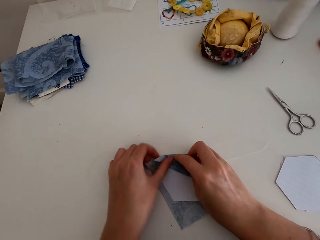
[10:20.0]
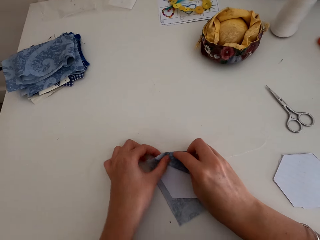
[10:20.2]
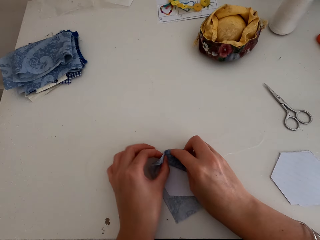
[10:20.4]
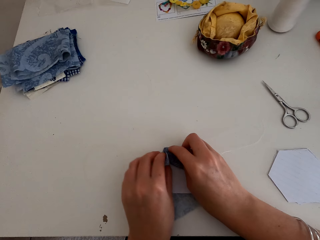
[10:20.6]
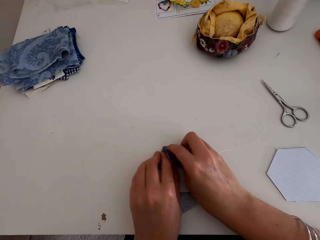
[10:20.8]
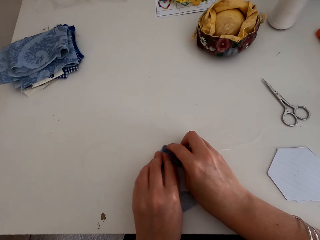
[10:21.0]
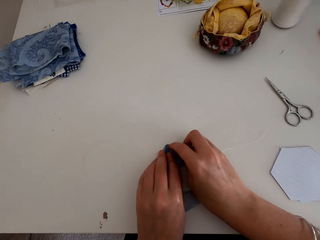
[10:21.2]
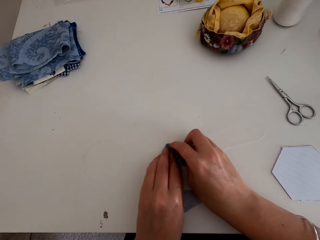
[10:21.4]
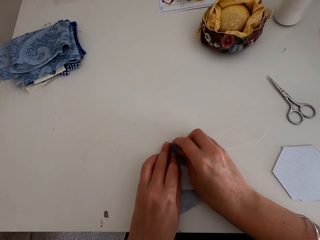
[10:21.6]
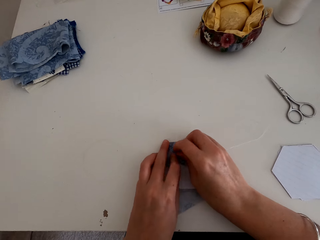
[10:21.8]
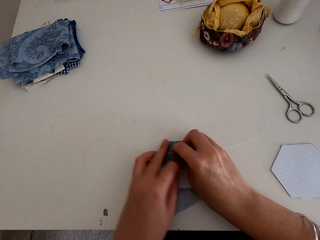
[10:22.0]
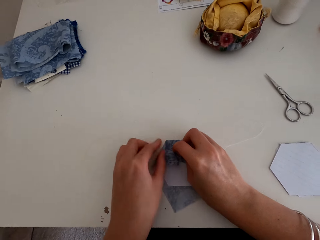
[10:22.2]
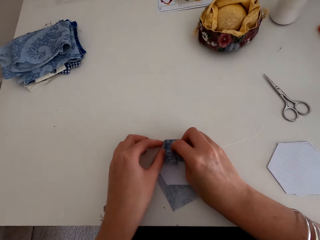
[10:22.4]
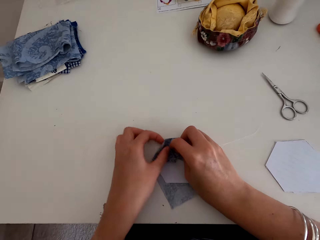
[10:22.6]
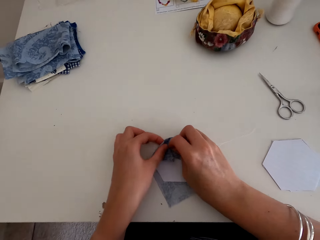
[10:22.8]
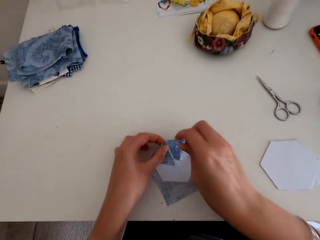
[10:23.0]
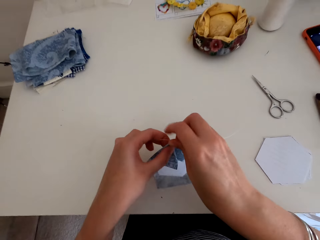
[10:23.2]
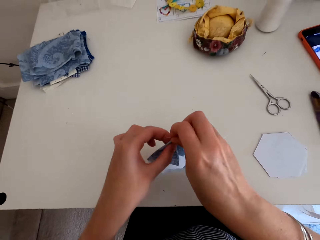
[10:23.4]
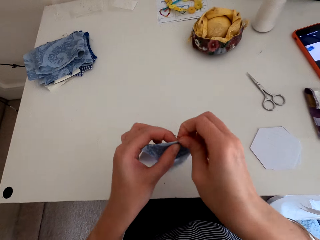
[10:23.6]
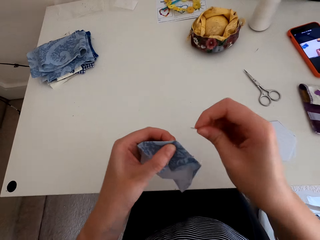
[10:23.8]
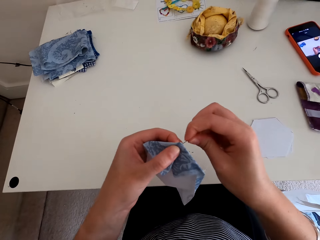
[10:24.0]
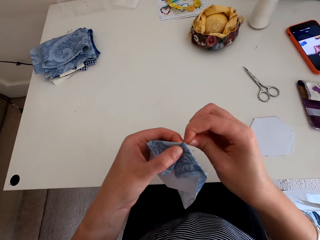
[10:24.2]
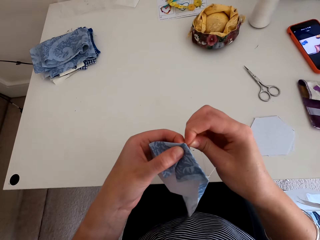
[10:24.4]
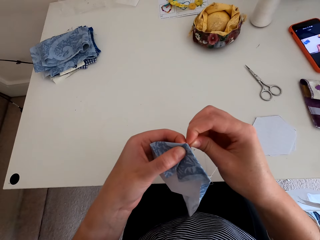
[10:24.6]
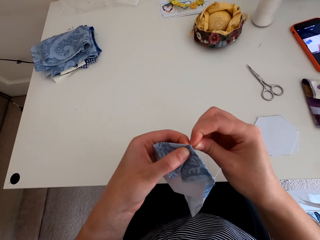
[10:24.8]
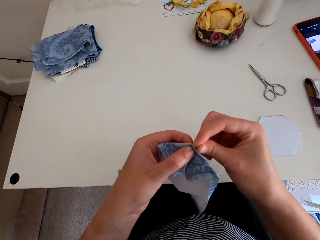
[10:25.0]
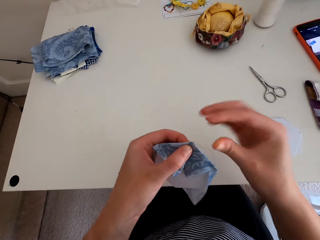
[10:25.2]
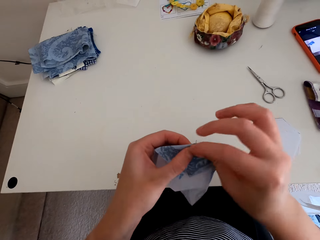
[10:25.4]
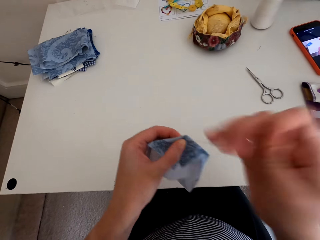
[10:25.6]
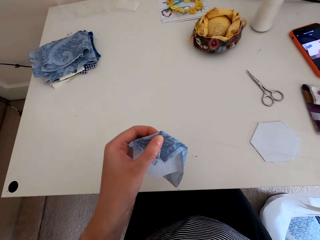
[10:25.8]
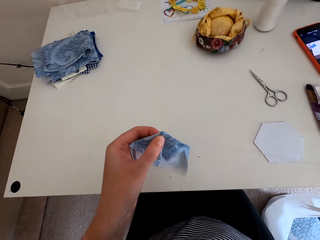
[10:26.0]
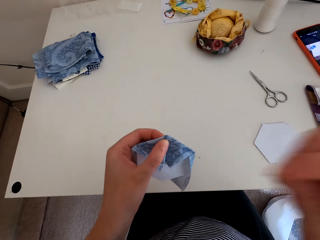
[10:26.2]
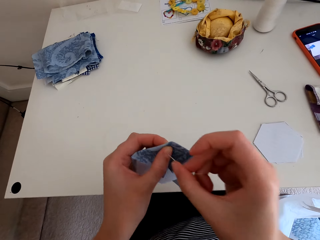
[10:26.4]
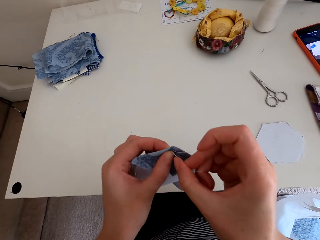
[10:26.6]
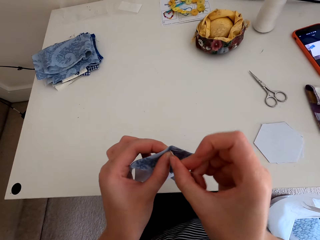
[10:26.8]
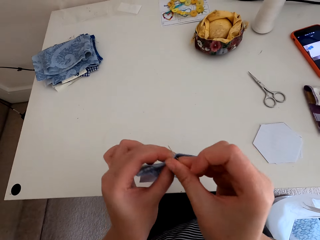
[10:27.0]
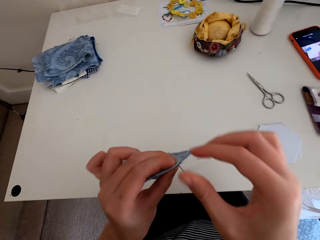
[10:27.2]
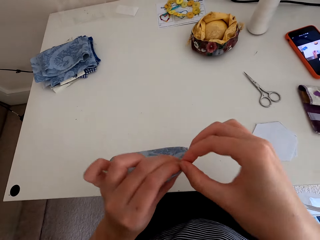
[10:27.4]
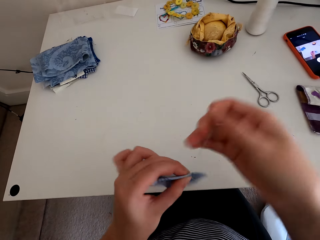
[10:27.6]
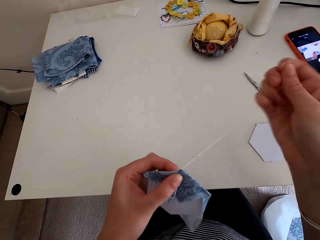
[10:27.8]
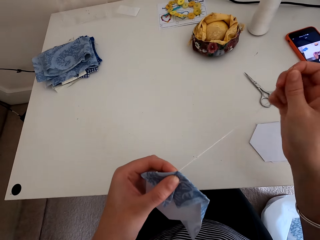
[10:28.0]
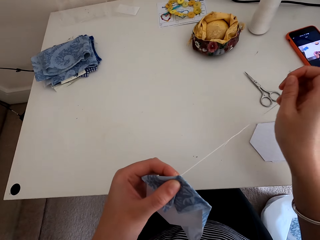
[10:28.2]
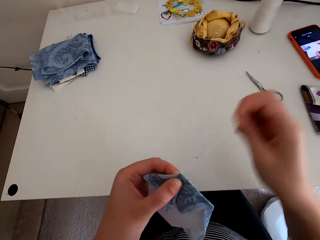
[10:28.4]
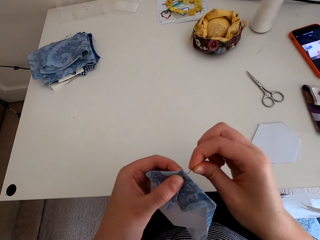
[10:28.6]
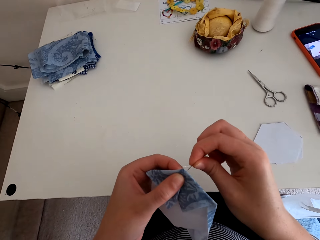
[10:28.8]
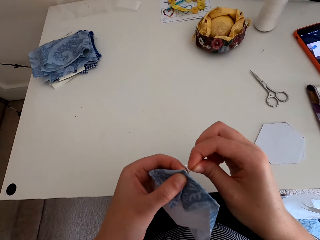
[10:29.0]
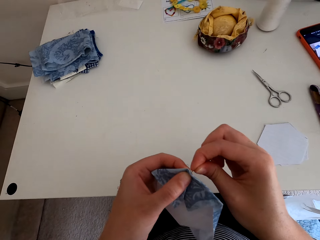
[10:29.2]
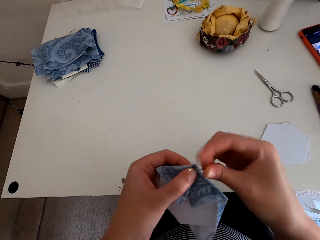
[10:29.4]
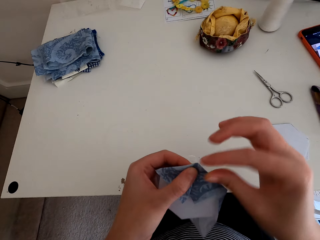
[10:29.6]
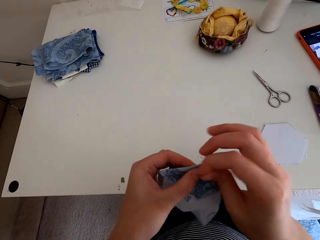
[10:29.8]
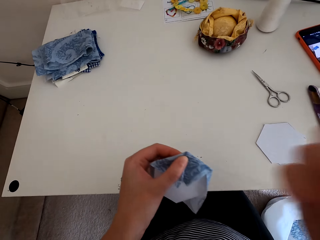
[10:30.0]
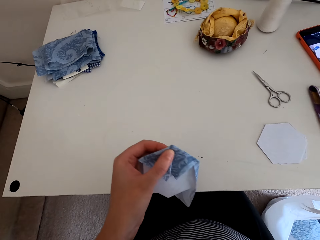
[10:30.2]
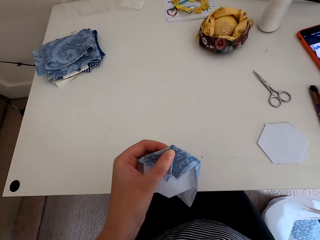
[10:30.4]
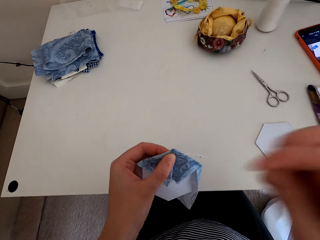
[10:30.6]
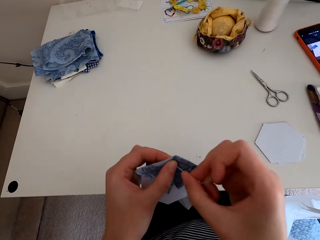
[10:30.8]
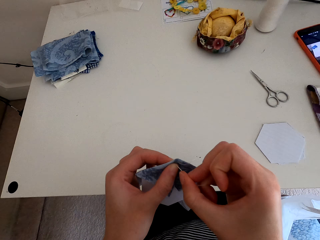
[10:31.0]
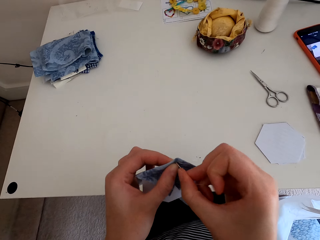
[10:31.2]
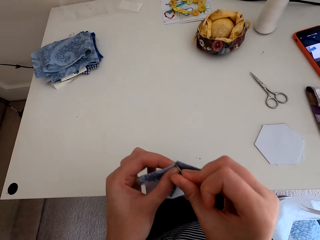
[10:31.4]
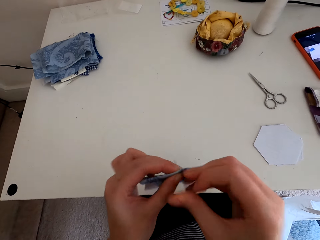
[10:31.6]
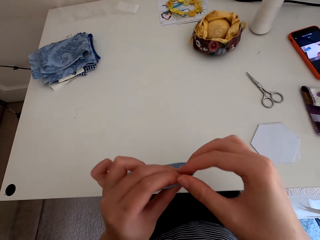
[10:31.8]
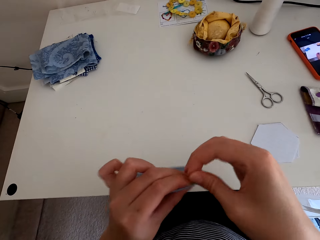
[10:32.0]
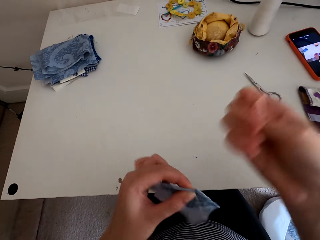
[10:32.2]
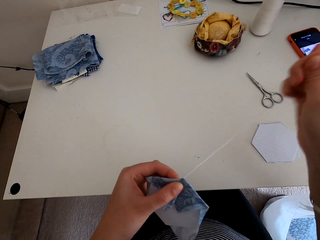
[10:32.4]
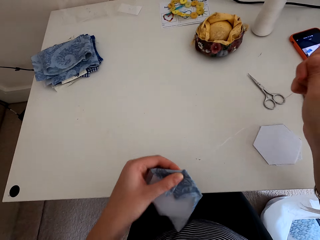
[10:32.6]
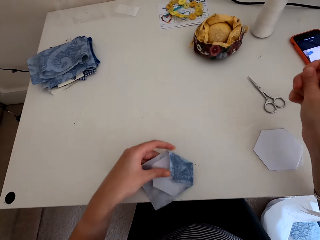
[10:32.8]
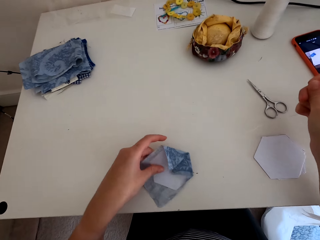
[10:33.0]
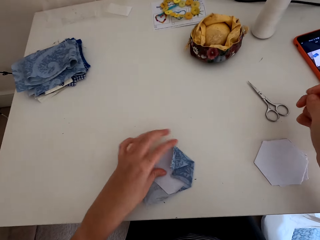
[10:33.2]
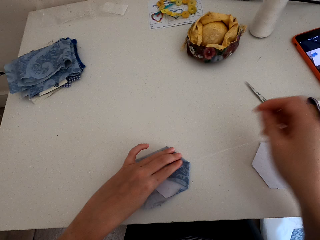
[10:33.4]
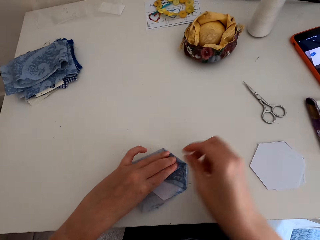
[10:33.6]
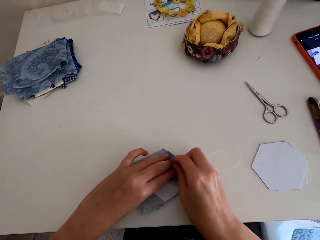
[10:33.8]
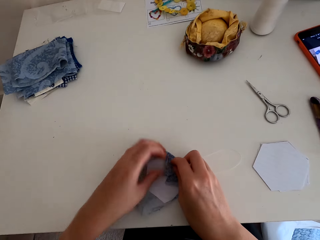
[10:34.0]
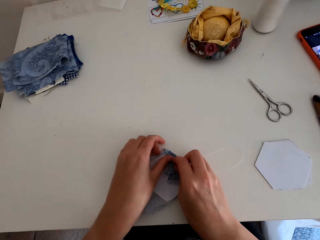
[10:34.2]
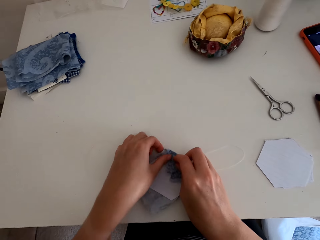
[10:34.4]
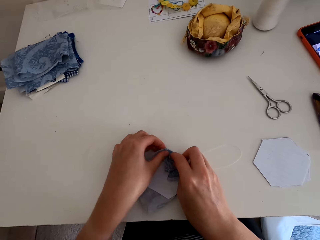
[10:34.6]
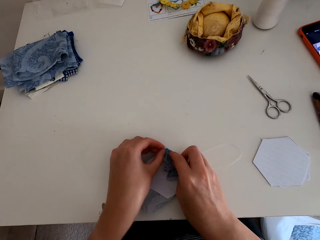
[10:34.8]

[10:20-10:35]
The camera wearer folds the piece of cloth on the hexagon. They pick the table mat from the table. They insert a needle on the table mat. They sew the decoration pattern. They pull the needle from the table mat and pull the thread on the table mat. They insert the needle on the table mat, pull the needle from the table mat, and pull the thread on the table mat. They insert the needle on the table mat, pull the needle from the table mat, and pull the thread on the table mat. They insert the needle on the table mat, pull the needle from the table mat, and pull the thread on the table mat. They place the table mat on the table. They fold the piece of cloth on the hexagon.

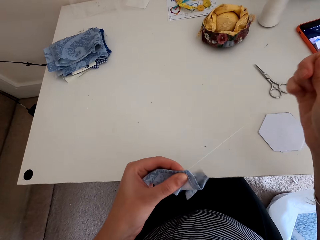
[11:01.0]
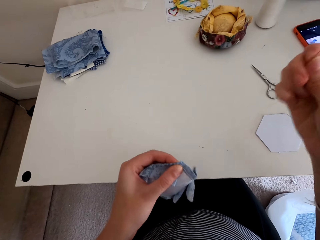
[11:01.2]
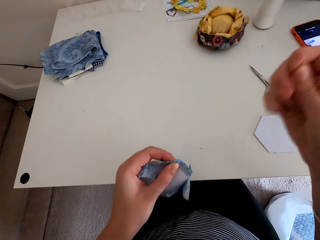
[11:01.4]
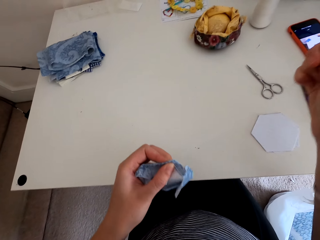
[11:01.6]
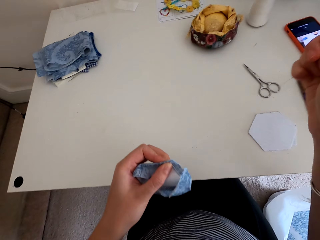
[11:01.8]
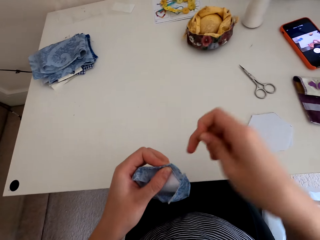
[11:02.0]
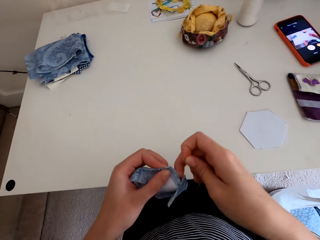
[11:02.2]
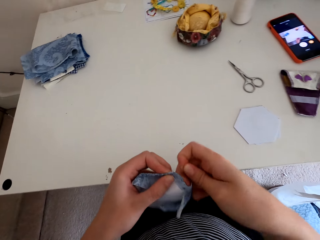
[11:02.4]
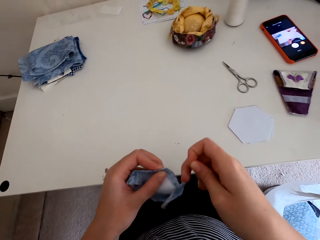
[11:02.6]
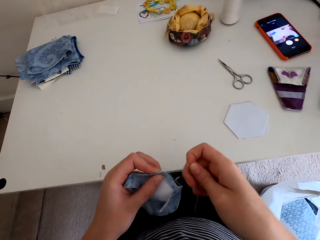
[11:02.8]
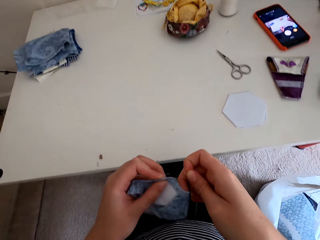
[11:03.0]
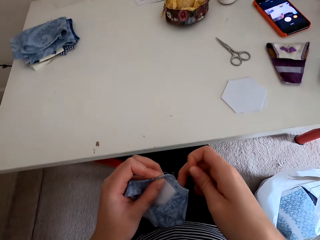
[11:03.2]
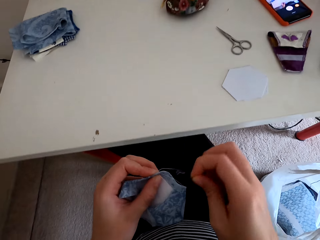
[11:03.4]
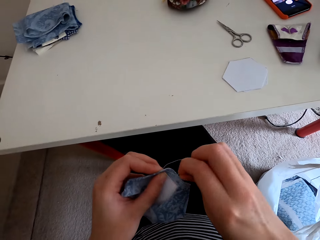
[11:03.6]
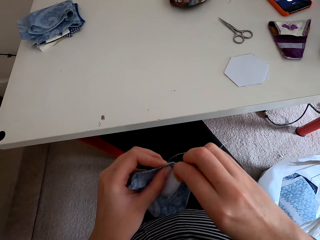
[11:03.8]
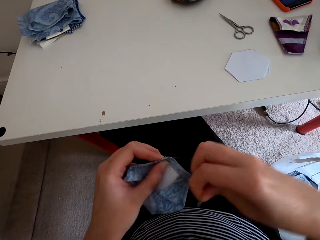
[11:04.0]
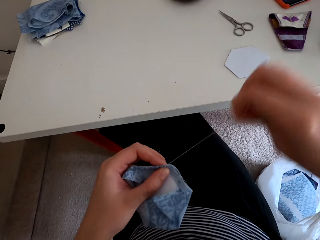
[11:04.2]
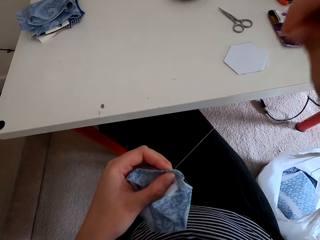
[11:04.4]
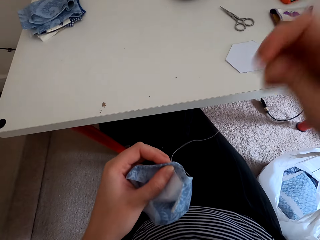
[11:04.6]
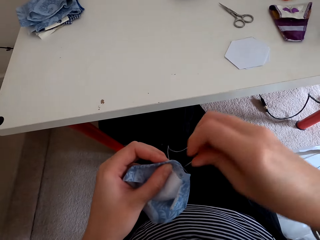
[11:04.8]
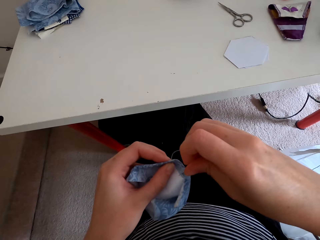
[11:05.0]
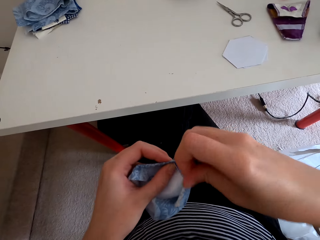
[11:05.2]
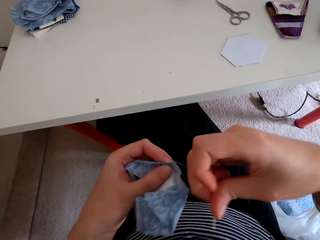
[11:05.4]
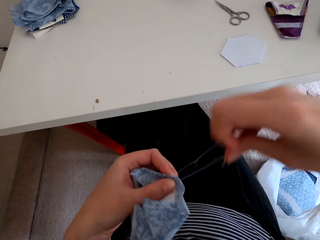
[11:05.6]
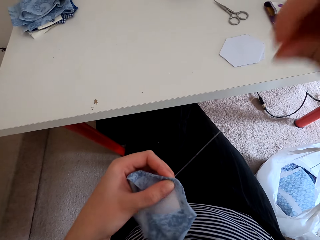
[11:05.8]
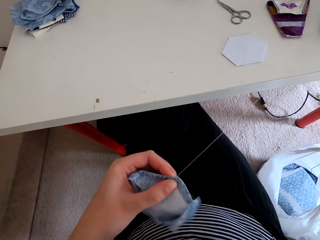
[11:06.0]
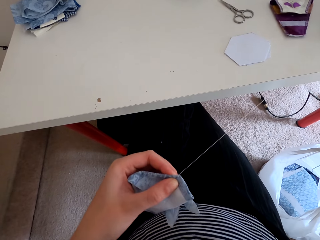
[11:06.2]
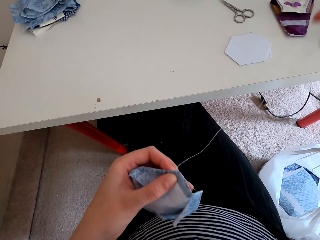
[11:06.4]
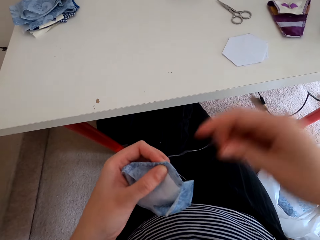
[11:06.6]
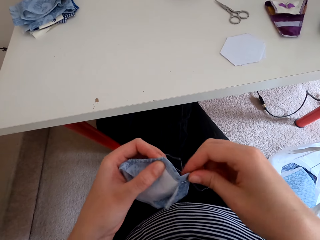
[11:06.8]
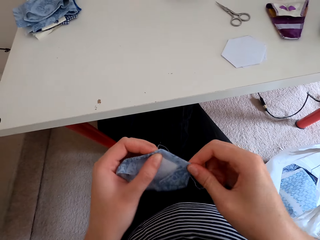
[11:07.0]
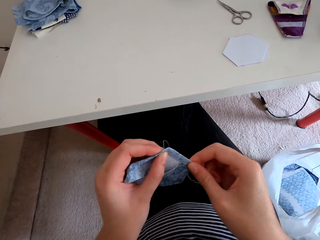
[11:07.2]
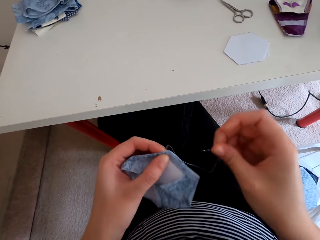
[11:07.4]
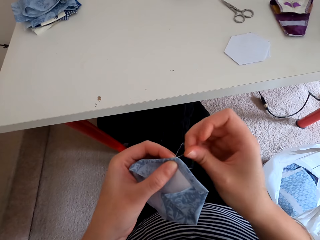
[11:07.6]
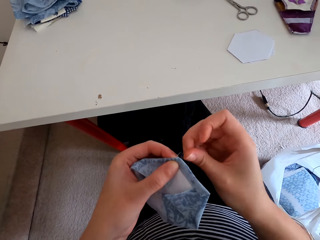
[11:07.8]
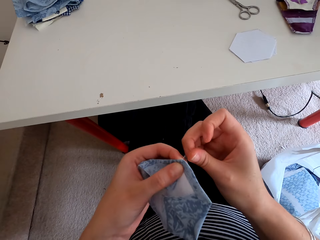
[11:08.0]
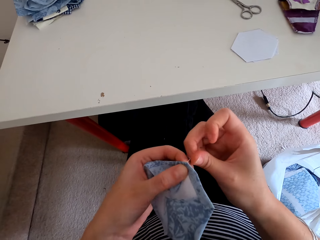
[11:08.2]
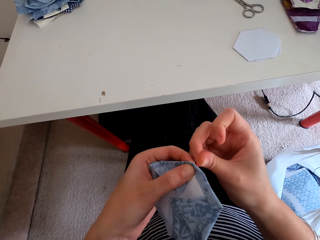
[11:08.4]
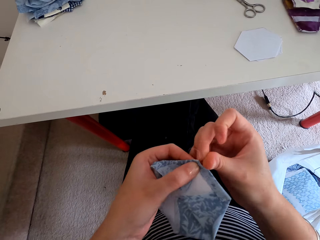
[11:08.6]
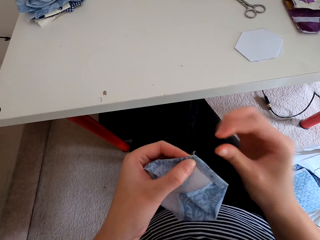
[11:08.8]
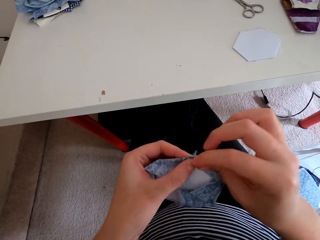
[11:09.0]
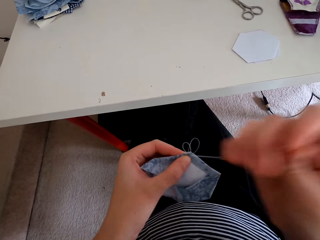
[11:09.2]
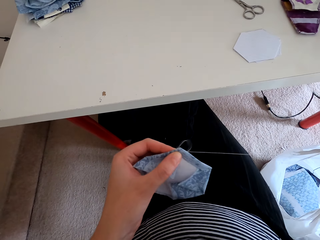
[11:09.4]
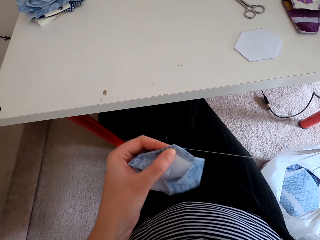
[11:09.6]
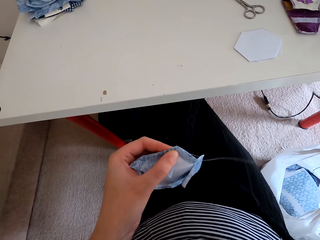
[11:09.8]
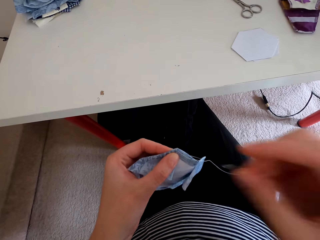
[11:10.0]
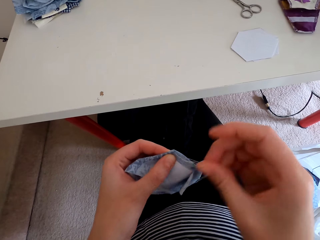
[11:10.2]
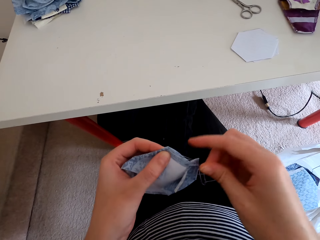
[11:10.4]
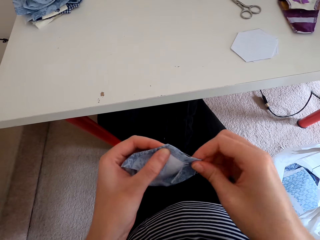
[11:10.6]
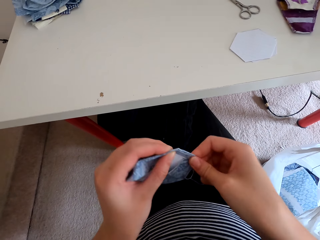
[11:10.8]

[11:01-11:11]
The camera wearer pulls the thread on the table mat. They adjust the thread on the needle. They sew the decoration pattern. They insert the needle on the table mat, pull the needle from the table mat, and pull the thread on the table mat.
